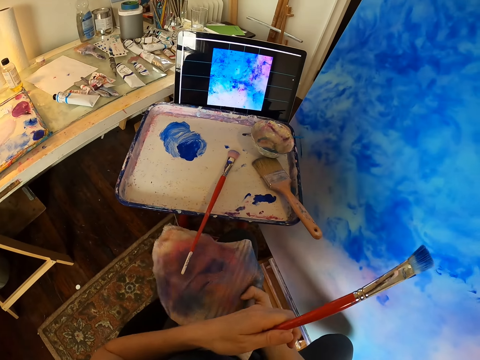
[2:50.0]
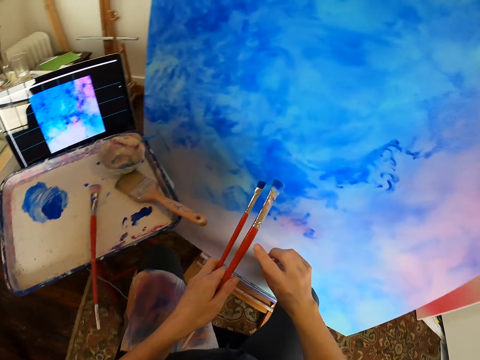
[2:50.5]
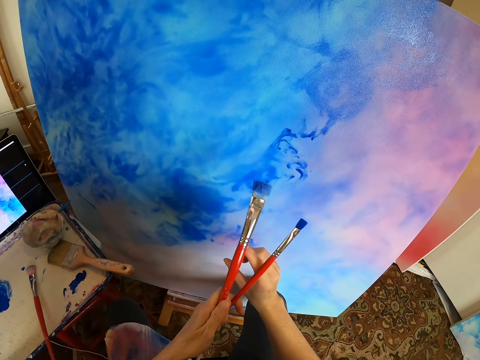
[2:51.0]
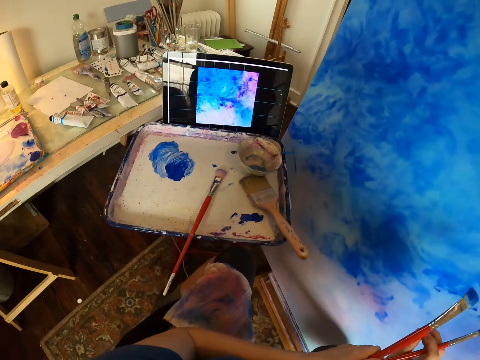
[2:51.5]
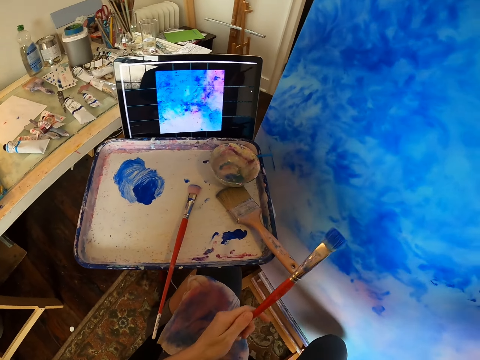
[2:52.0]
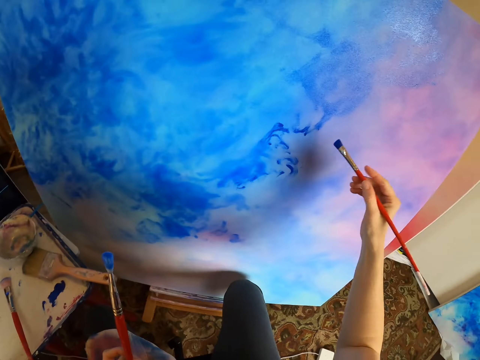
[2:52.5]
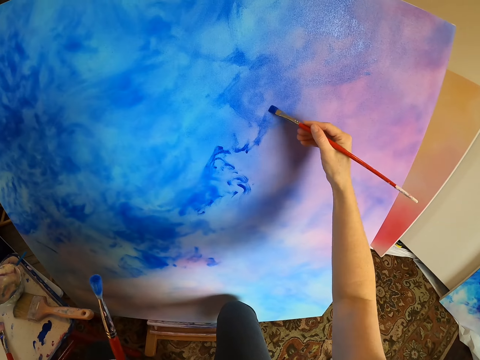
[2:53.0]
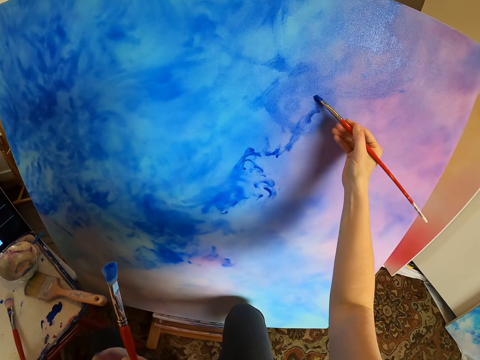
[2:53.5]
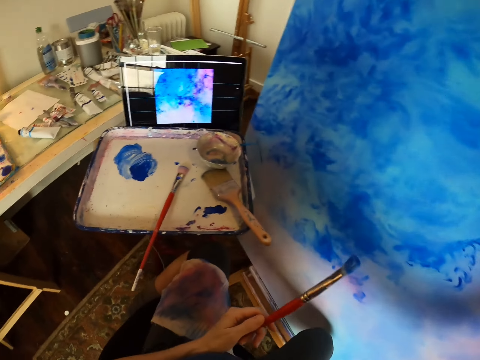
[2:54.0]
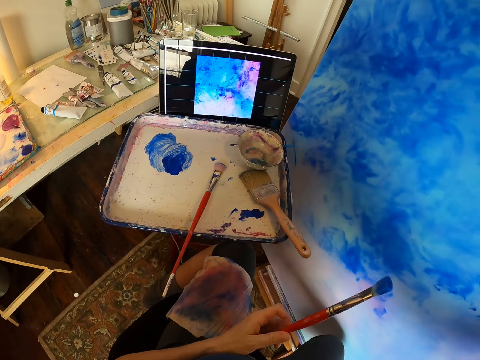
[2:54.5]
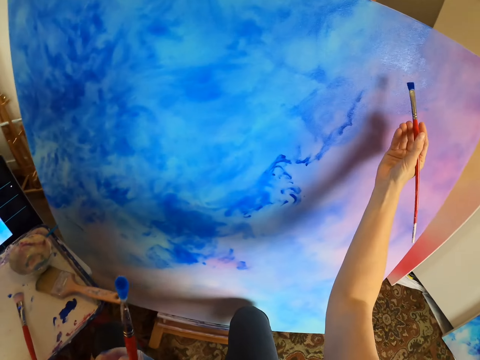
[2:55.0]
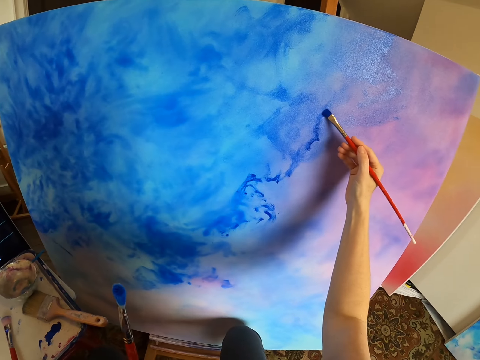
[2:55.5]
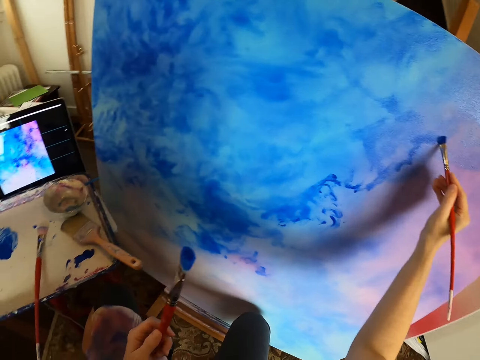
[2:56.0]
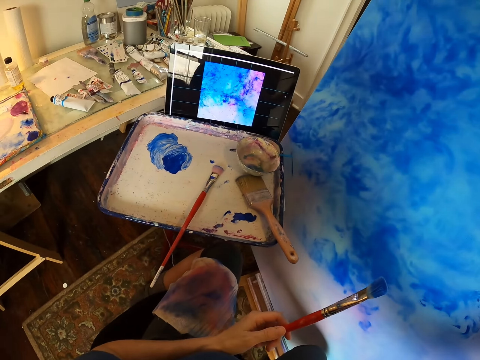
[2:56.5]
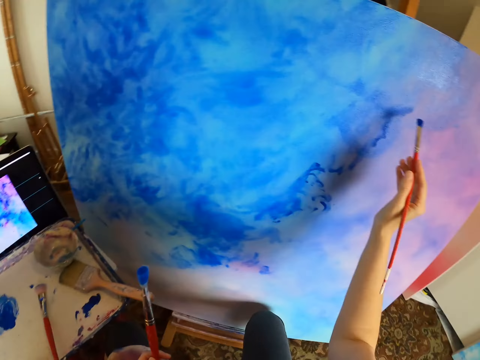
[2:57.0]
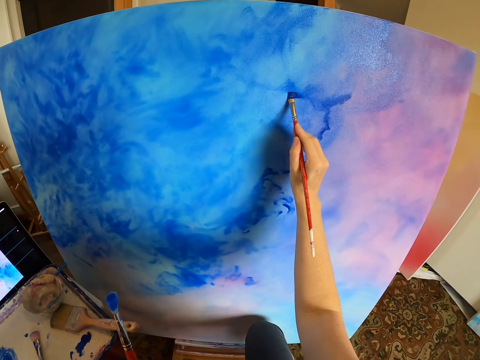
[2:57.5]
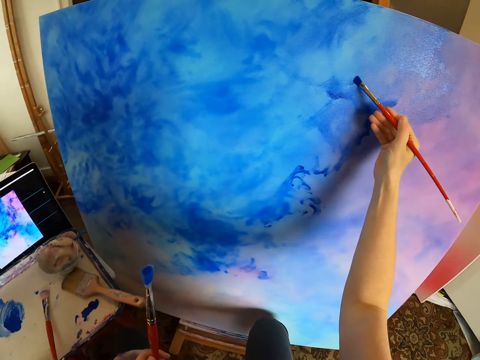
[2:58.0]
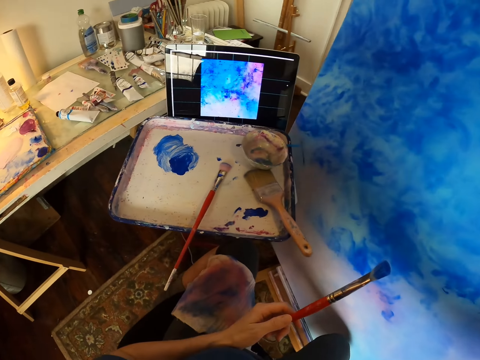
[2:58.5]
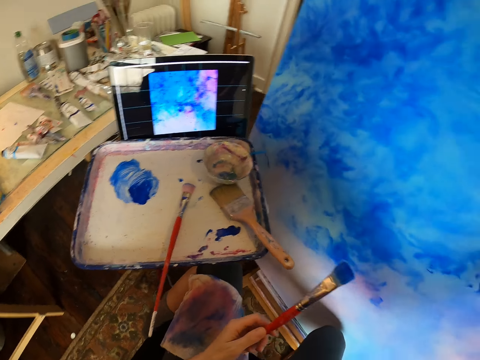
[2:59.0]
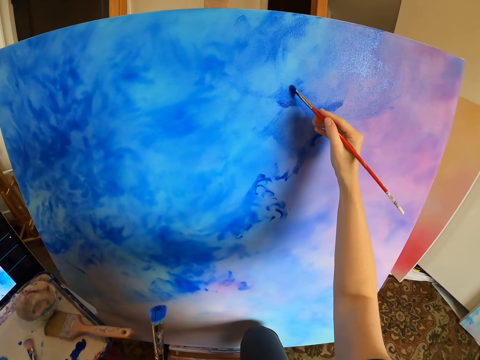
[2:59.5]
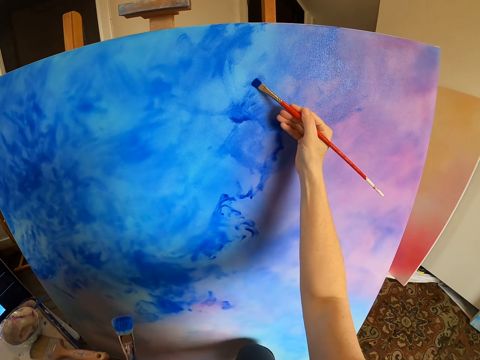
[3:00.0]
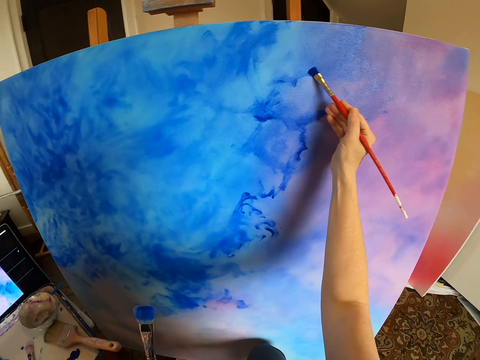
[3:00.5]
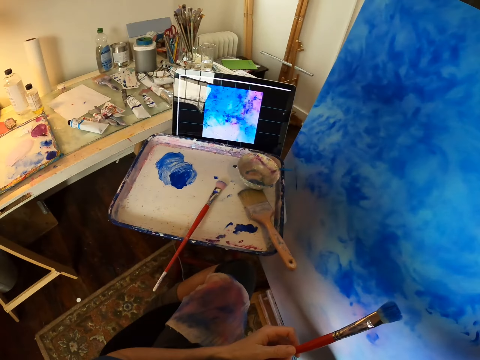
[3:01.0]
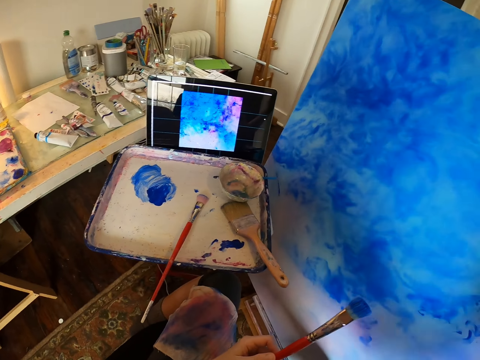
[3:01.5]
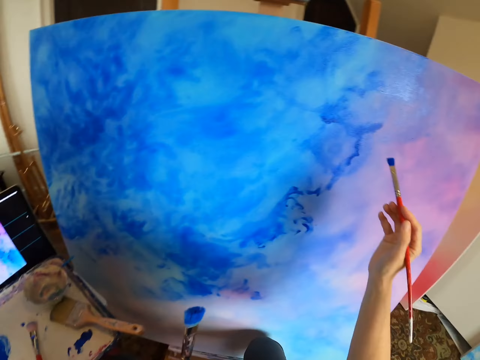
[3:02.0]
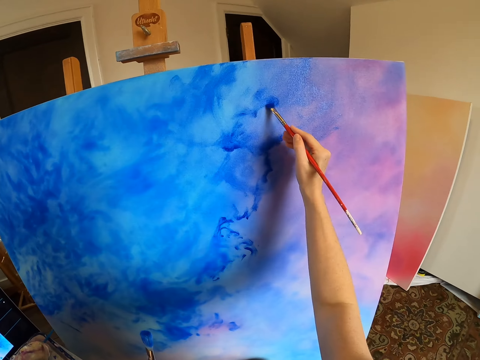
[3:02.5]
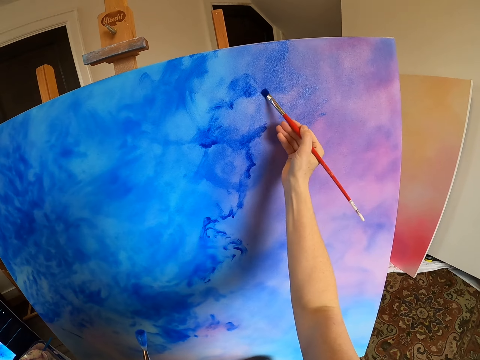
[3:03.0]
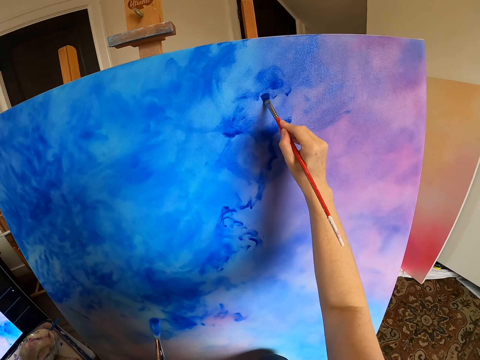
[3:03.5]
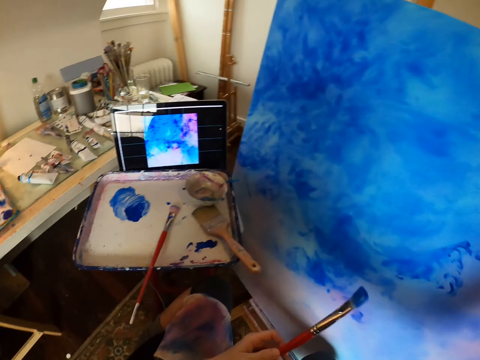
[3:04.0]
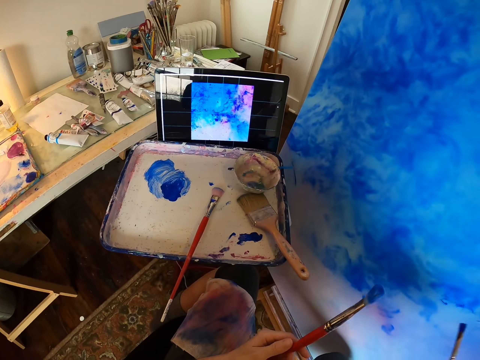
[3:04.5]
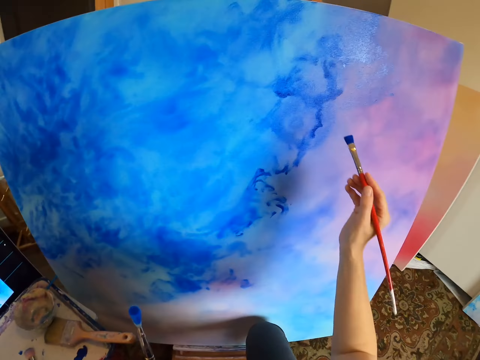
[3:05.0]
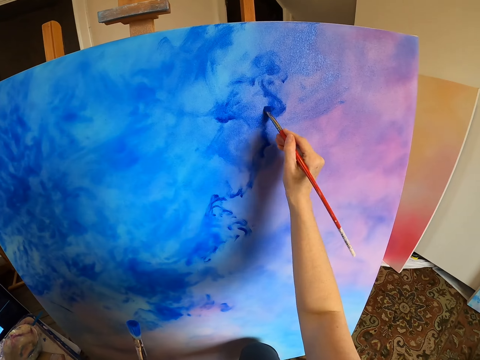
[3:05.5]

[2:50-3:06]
The camera wearer puts a towel on the thigh. They paint a canvas with a paint brush. They look at the picture in the computer. They paint the canvas with the paint brush. They look at the picture in the computer. They paint the canvas with the paint brush.

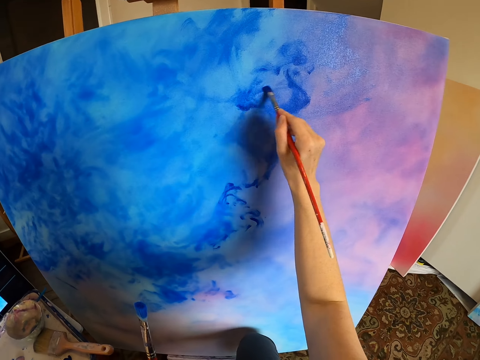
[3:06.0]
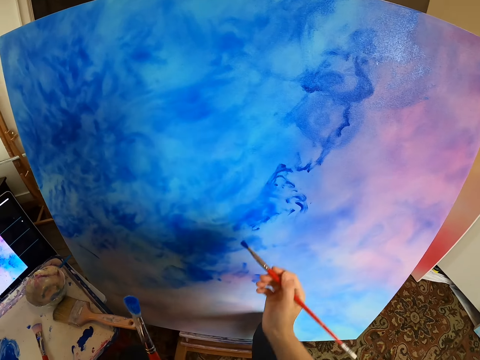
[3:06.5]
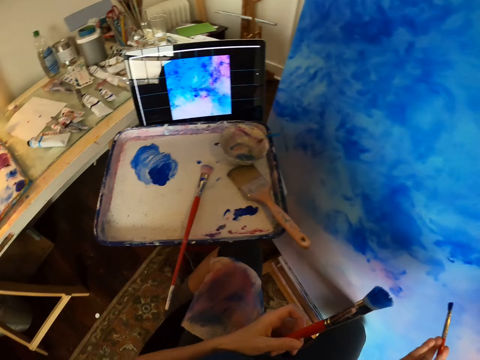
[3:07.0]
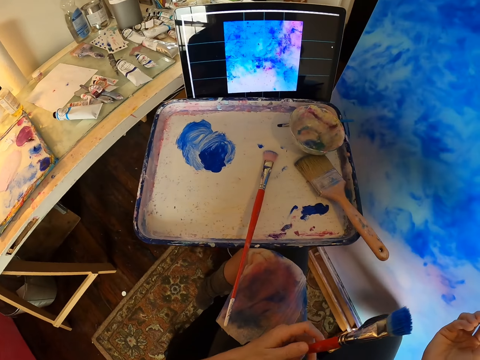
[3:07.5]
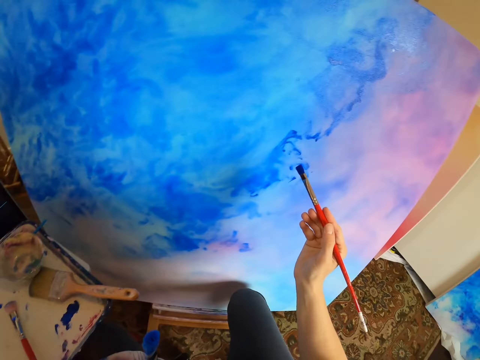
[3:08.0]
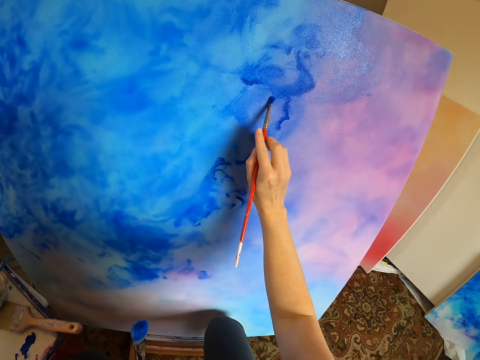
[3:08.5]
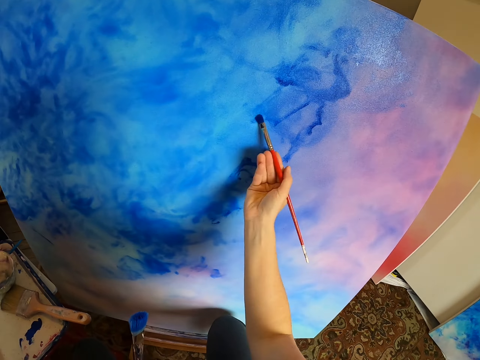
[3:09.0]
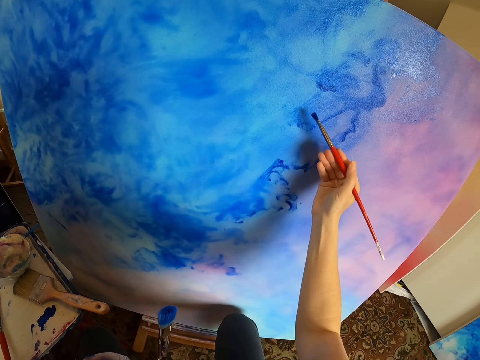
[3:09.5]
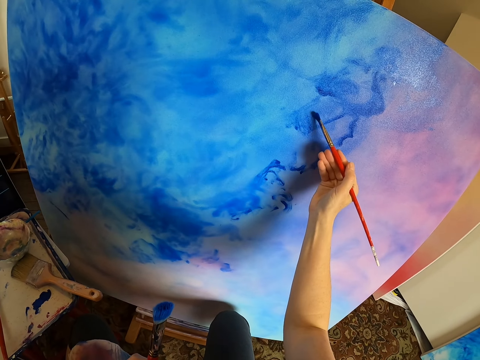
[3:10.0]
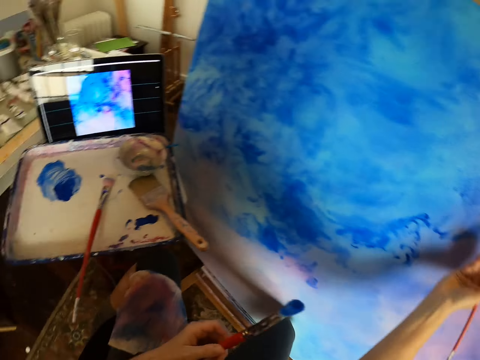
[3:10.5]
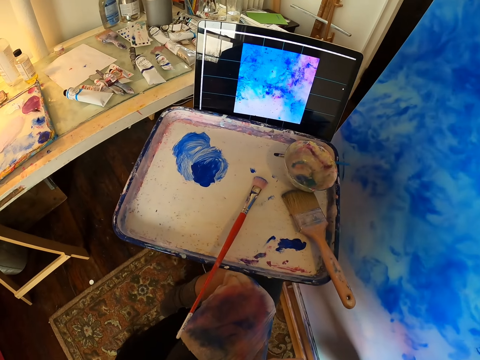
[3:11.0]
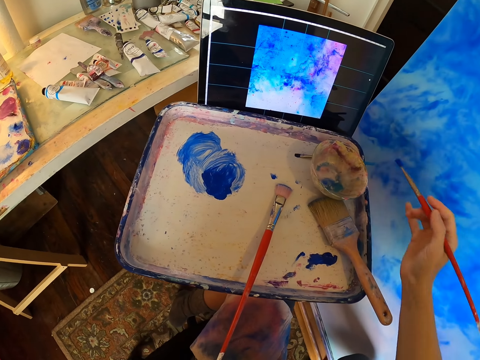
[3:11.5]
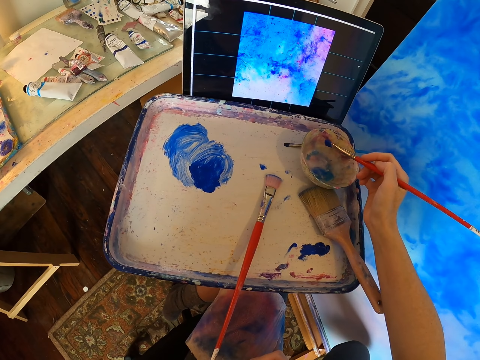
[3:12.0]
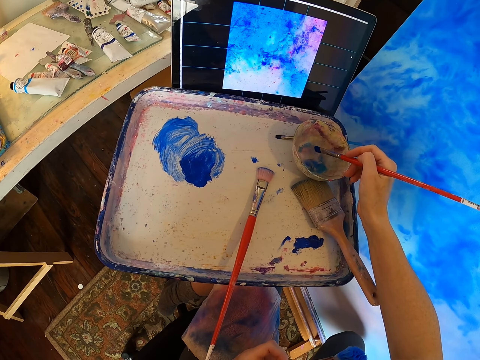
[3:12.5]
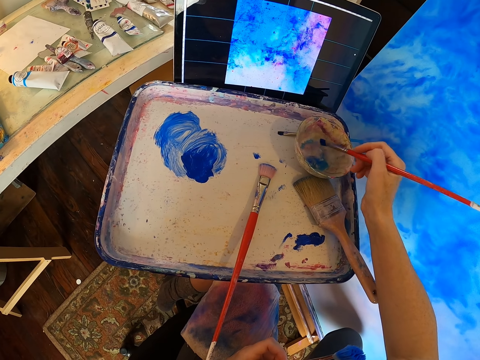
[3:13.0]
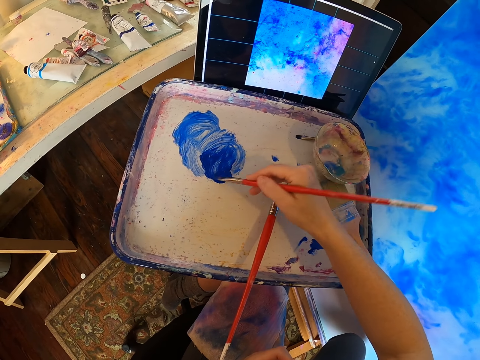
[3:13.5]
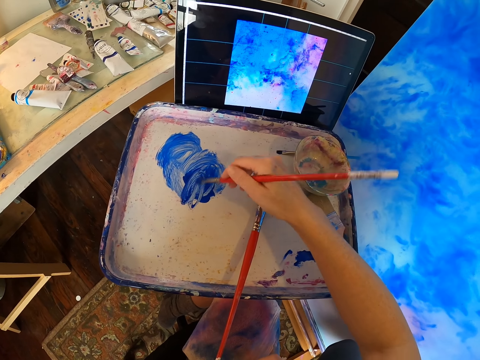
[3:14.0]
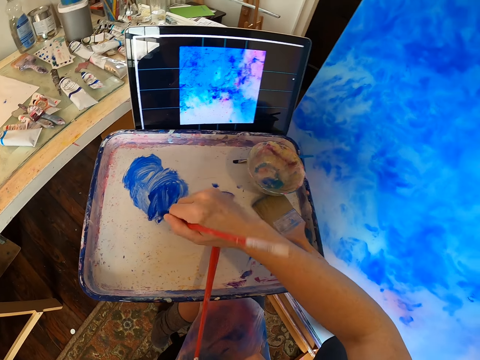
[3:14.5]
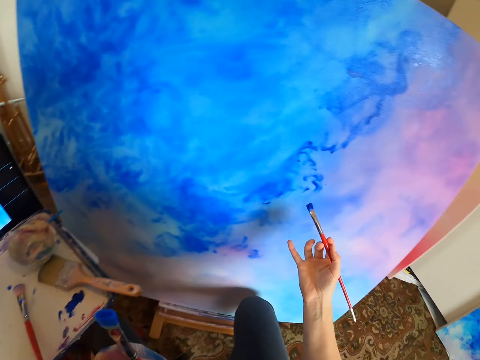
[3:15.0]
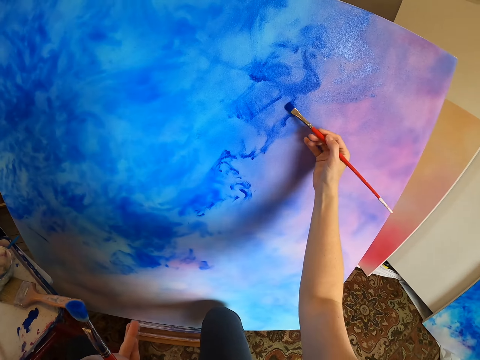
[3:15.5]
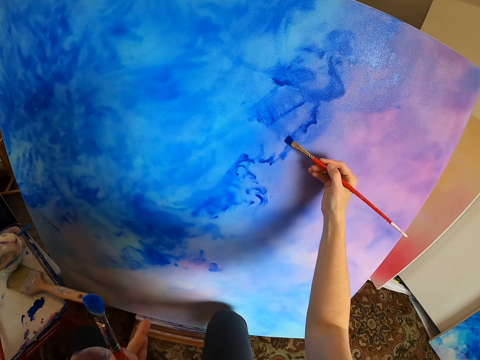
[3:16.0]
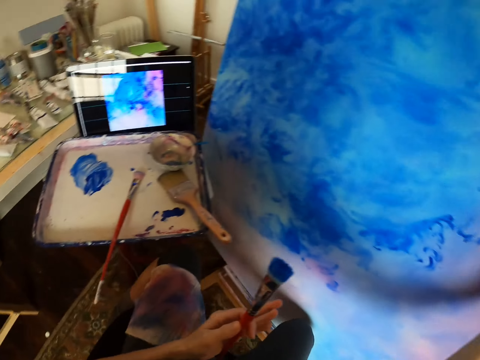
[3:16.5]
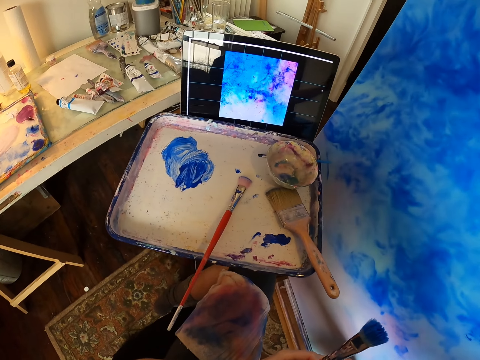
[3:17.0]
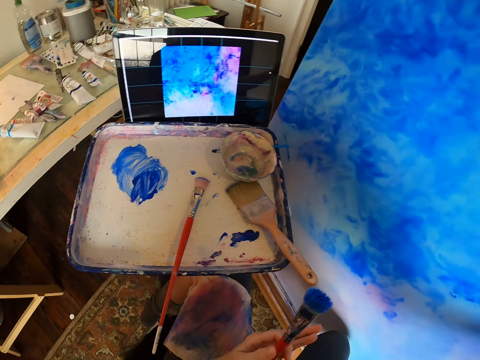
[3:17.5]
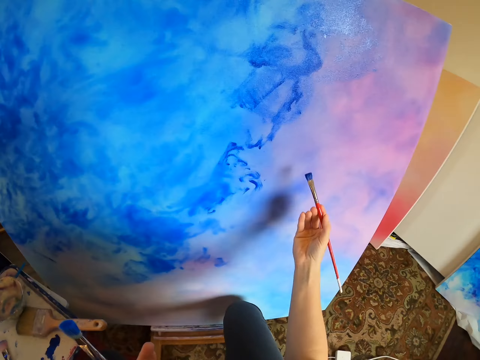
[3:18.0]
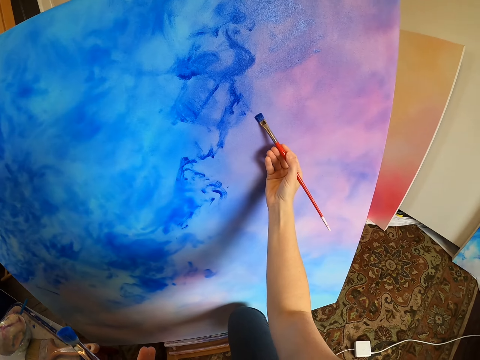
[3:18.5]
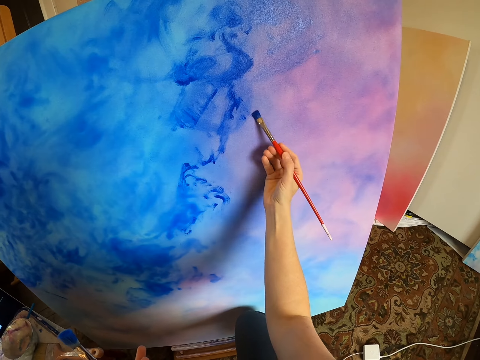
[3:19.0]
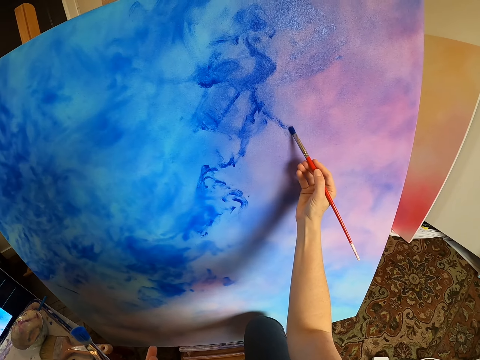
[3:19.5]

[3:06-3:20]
The camera wearer looks at the picture in the computer. They paint a canvas with a paint brush. They look at the picture in the computer. They rub the brush on the paint. They mix the paint with the paint brush. They paint the canvas with the paint brush.
